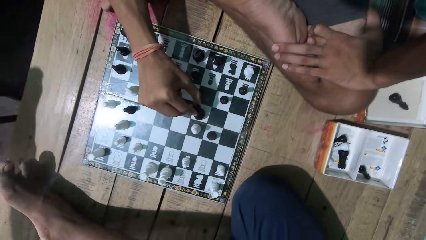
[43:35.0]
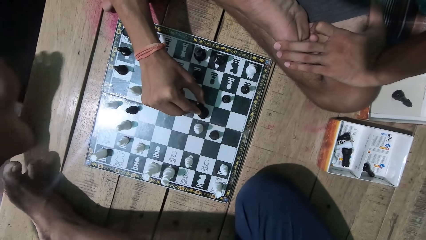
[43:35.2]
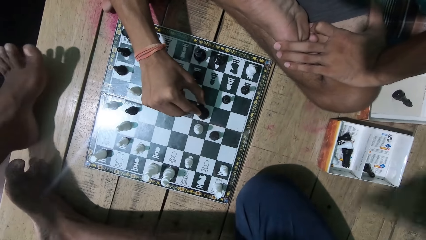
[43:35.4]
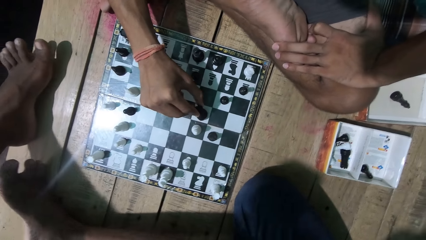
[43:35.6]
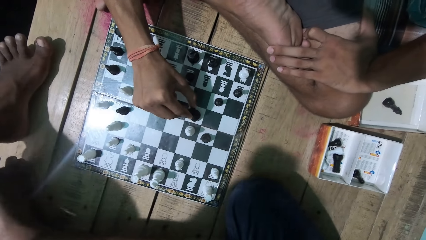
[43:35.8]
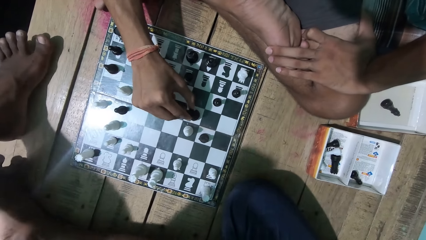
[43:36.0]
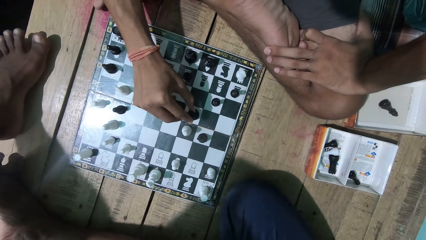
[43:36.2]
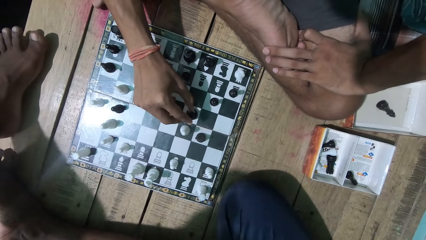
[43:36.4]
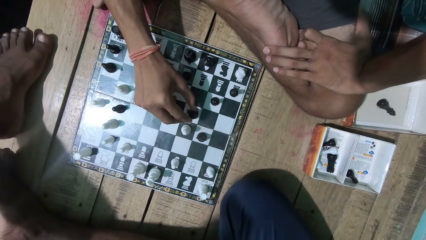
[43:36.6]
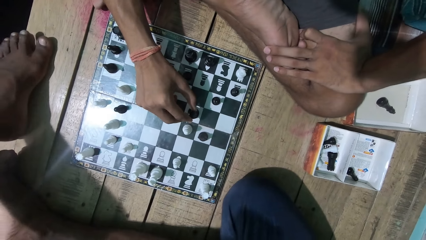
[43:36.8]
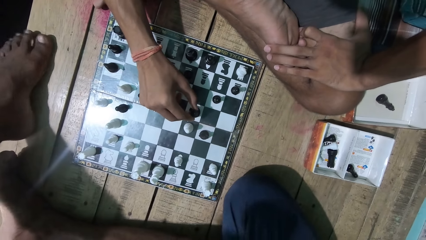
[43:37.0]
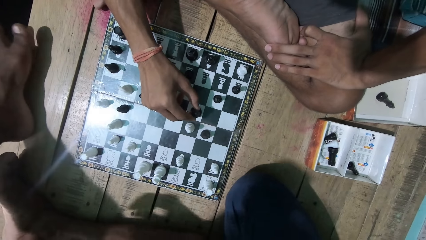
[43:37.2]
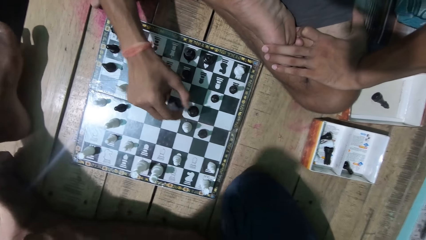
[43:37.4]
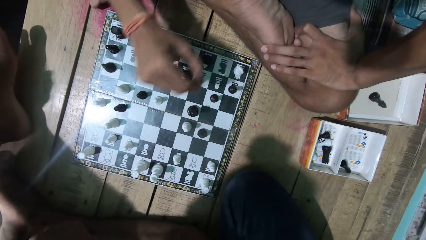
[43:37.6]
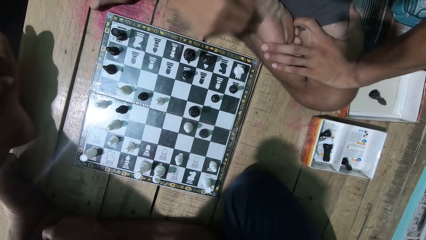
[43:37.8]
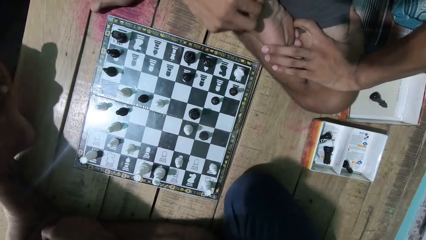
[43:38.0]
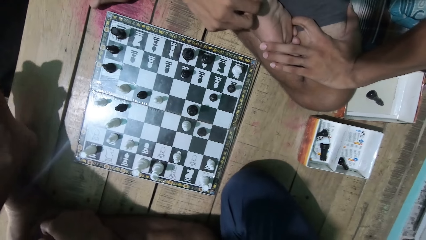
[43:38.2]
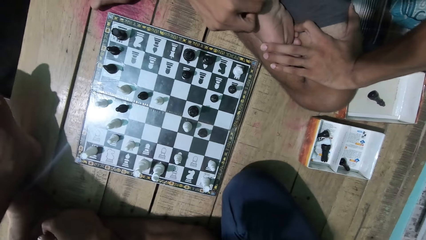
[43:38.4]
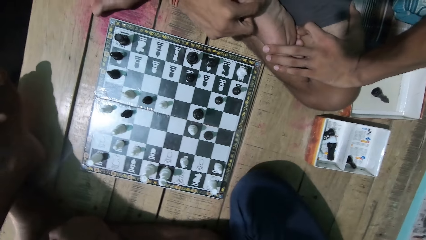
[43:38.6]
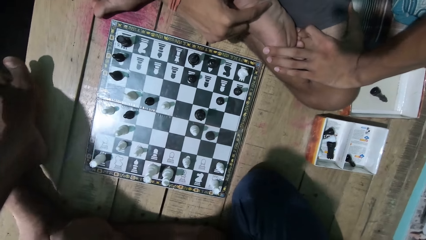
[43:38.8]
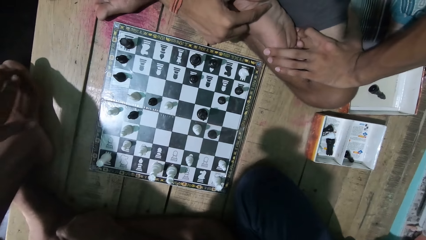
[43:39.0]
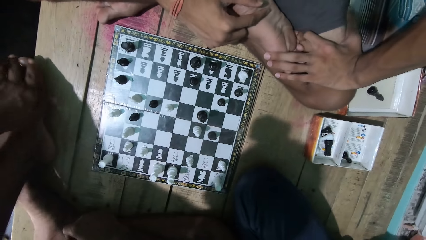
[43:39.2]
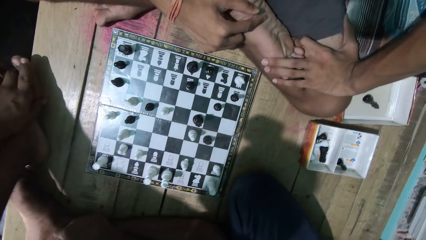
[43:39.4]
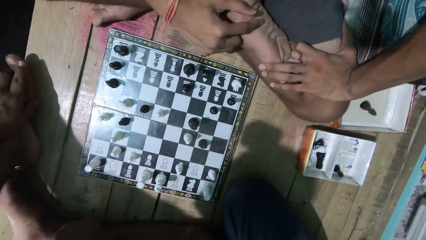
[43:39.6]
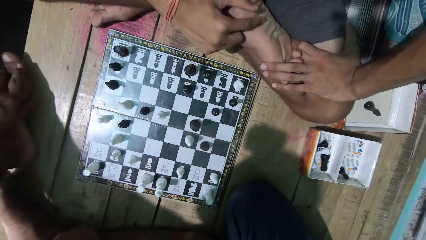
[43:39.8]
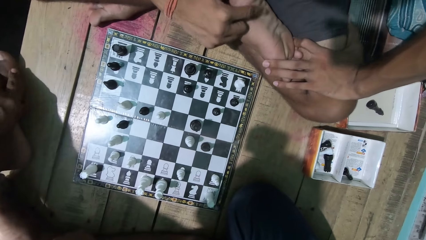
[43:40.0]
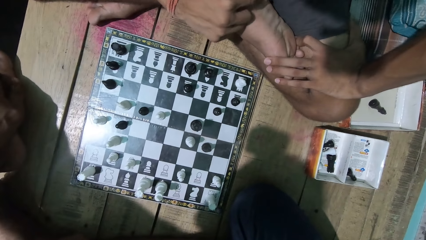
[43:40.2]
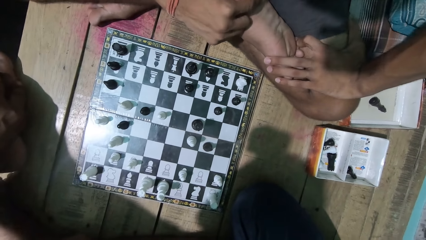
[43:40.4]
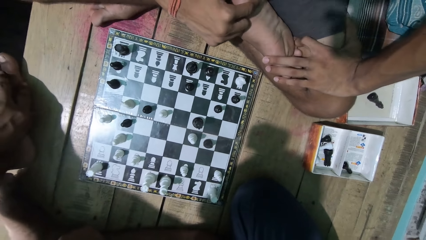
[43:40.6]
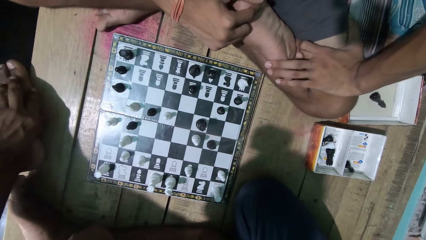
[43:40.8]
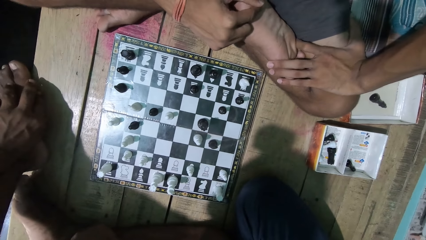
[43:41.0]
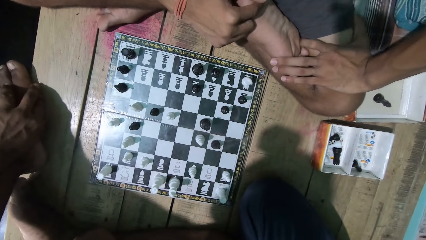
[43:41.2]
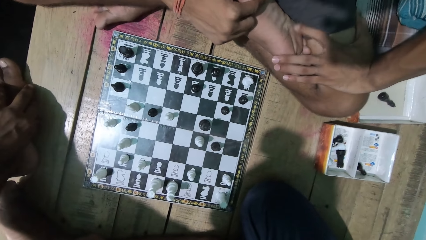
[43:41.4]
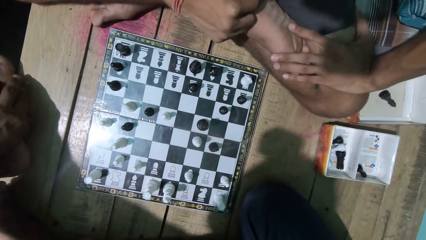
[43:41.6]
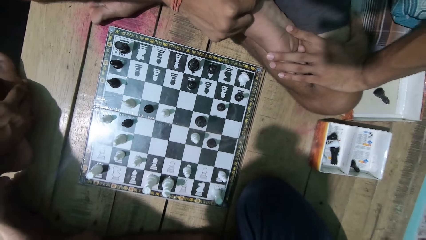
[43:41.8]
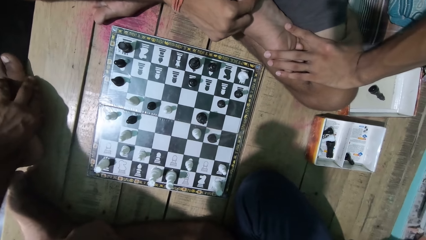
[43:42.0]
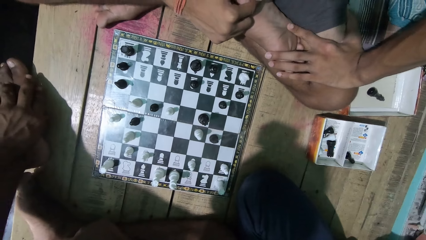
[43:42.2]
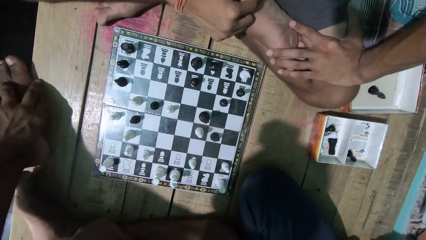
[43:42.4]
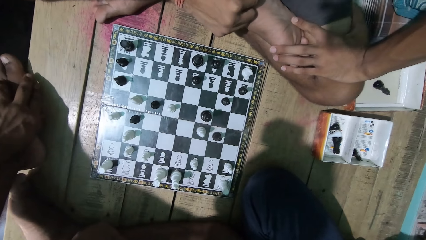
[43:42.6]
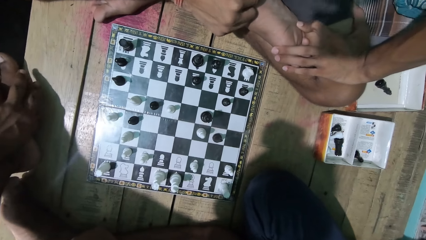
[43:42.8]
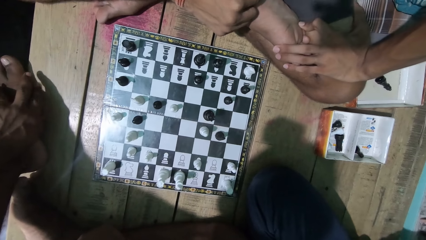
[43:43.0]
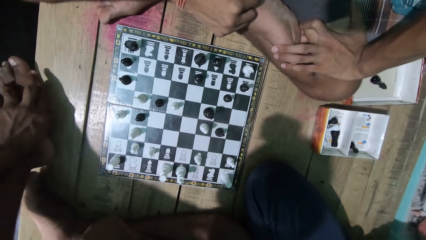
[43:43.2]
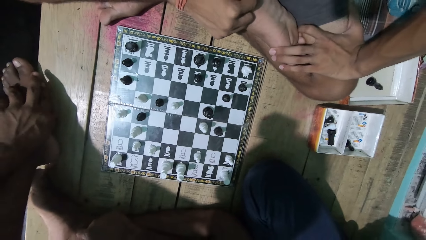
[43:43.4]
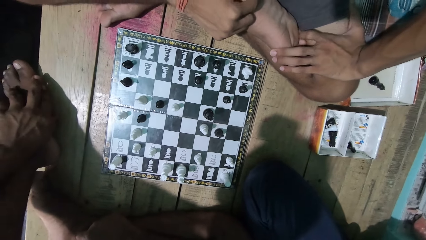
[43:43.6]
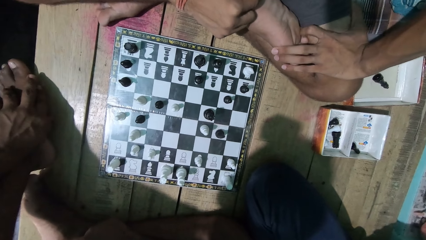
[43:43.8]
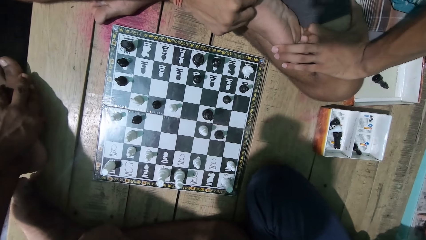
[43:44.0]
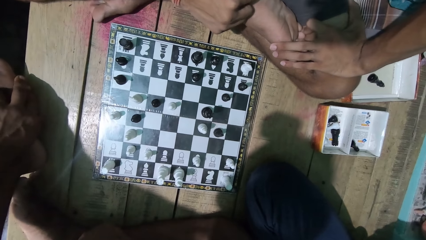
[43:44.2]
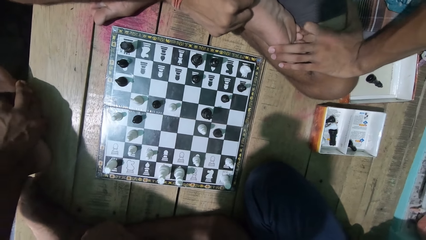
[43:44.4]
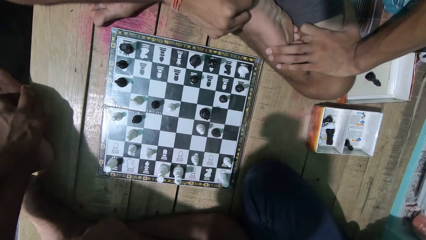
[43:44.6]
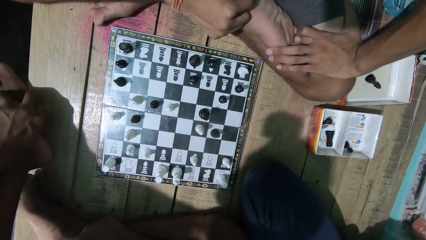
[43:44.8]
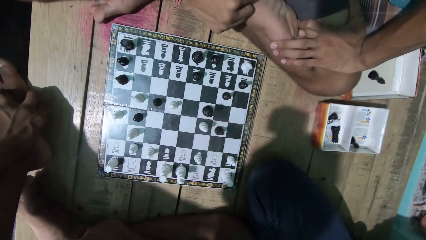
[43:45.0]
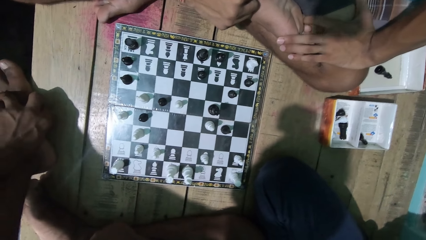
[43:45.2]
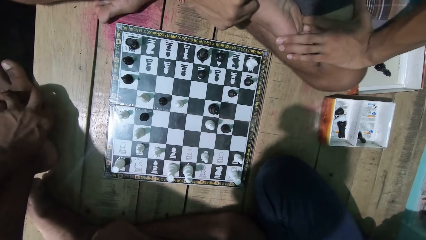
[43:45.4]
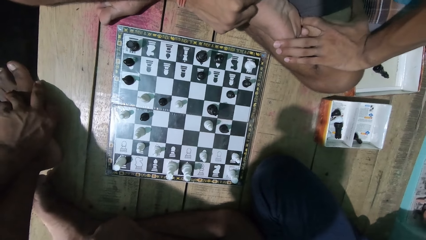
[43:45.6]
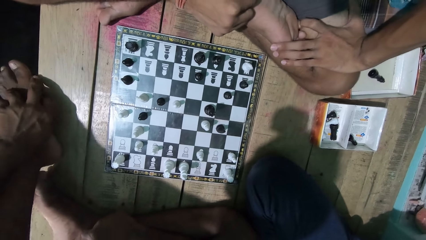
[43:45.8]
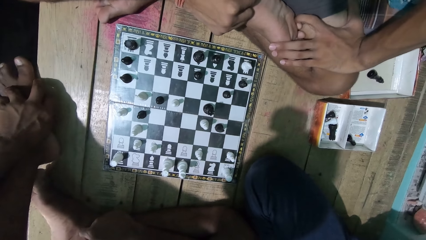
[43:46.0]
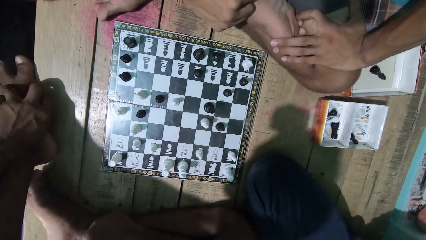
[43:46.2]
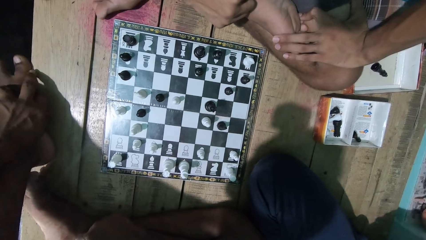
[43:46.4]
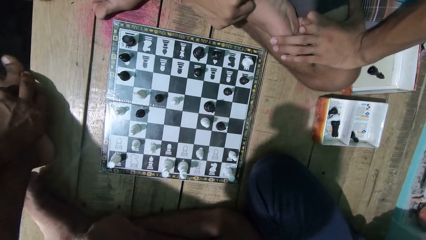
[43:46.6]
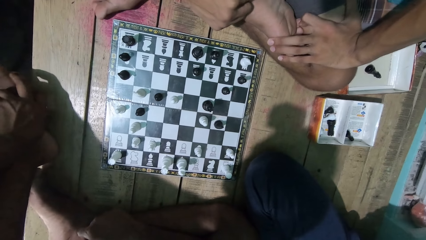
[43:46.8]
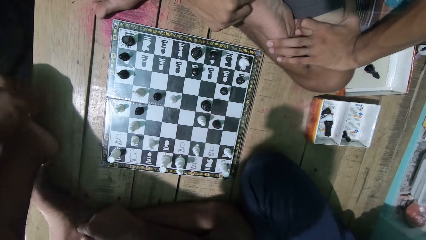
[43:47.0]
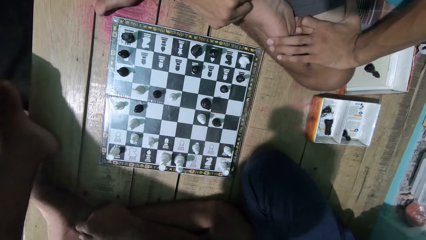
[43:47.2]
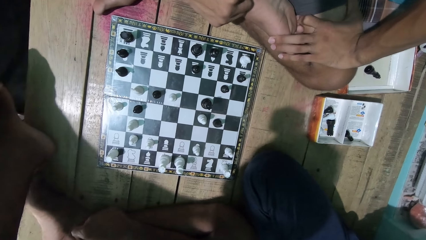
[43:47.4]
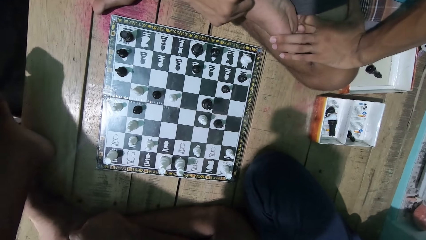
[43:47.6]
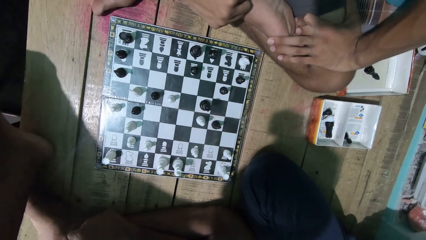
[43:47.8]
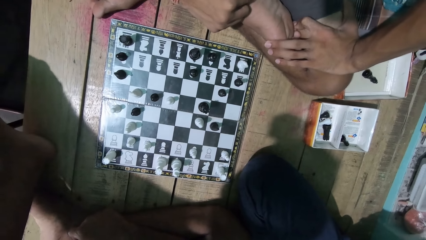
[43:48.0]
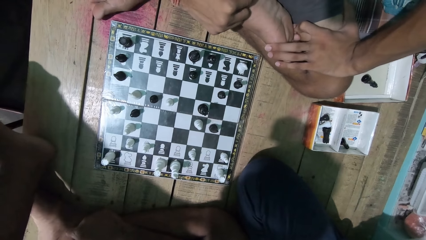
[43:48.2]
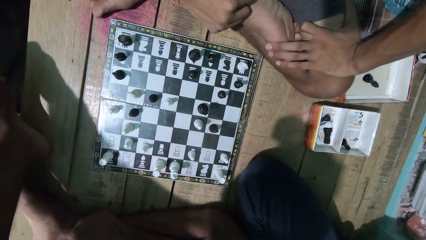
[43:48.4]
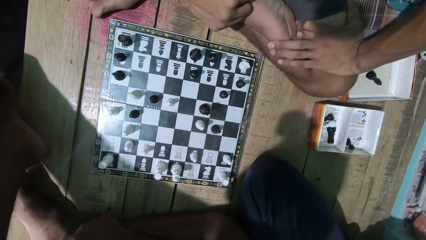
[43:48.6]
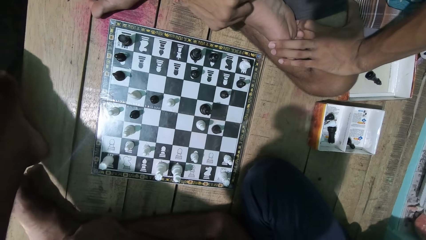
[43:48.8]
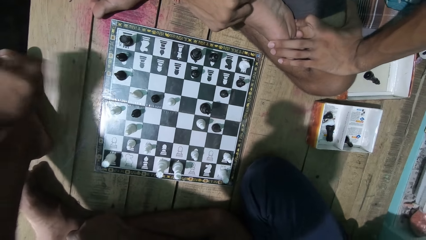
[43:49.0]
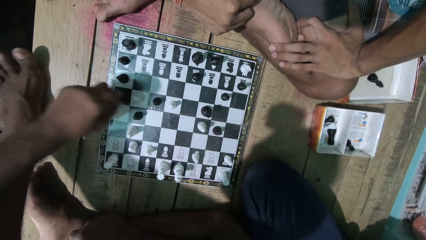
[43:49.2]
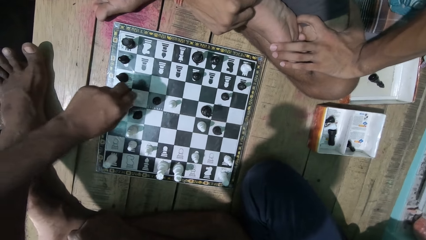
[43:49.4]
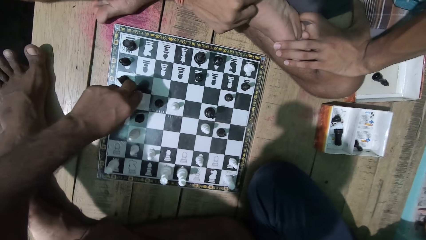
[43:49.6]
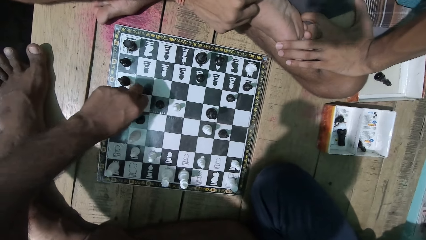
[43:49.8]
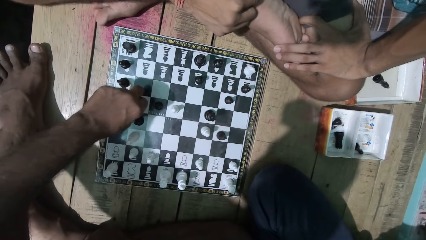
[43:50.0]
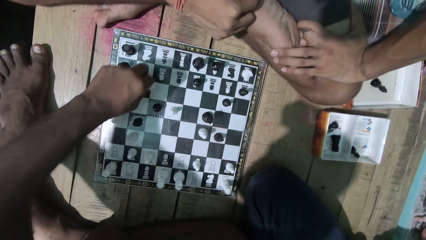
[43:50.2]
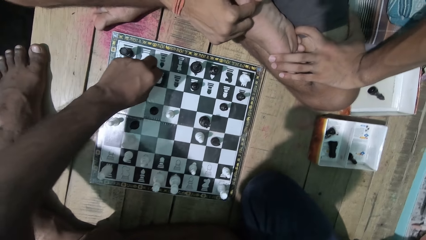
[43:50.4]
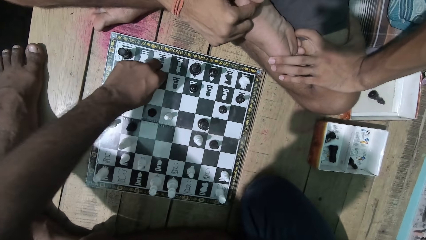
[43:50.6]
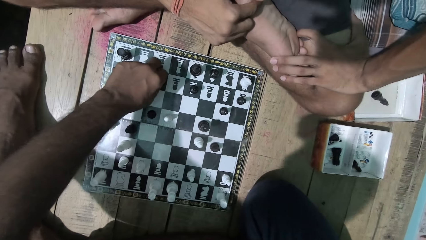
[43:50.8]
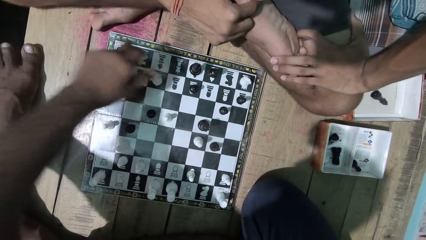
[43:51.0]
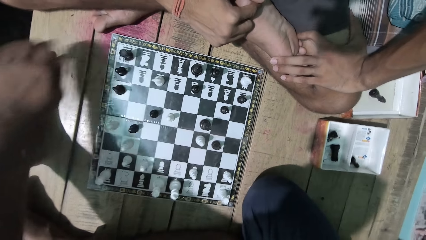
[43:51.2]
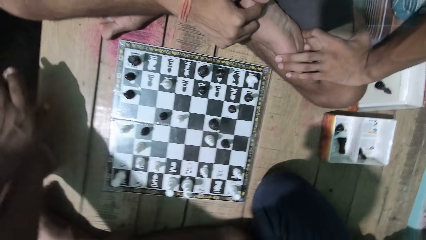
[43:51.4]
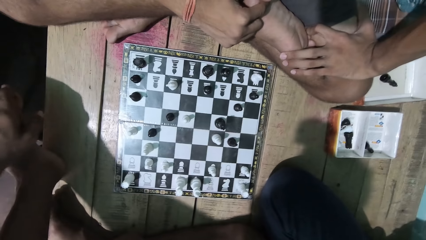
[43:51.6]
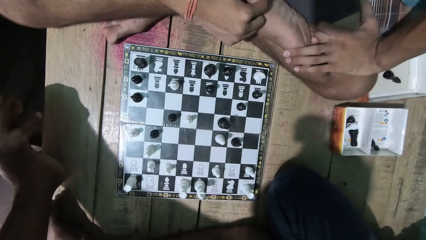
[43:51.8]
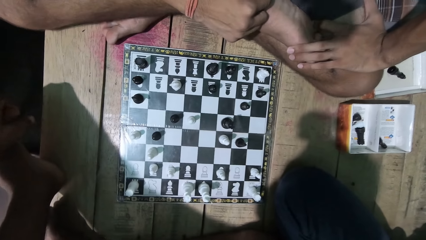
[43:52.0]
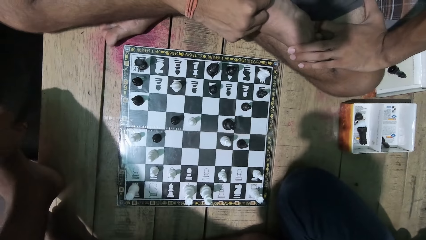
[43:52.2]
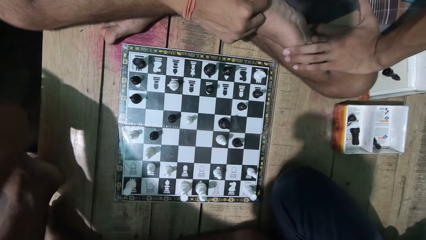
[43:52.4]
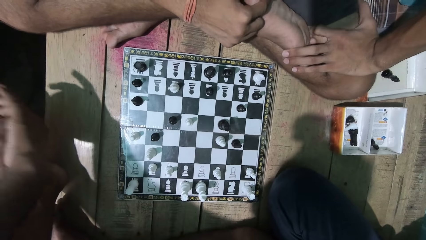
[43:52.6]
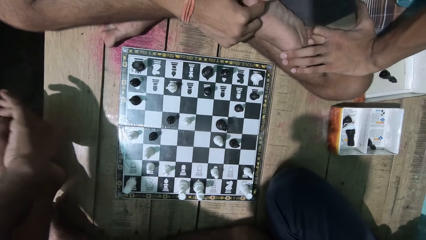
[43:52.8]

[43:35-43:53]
The camera wearer moves his leg. He touches his leg. He looks at the game with a man. He plays a chess game. The man plays the chess game. The camera wearer touches his leg.
